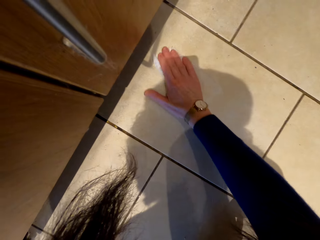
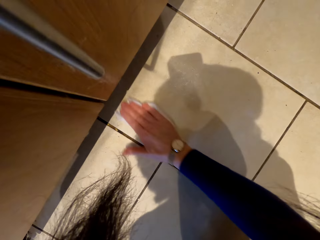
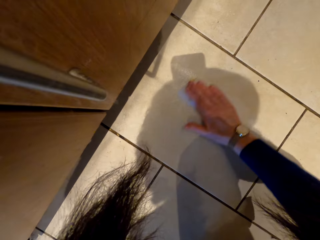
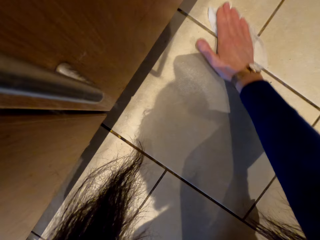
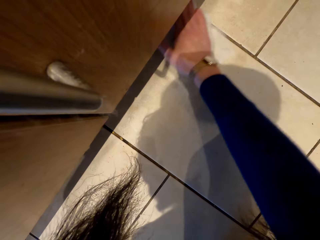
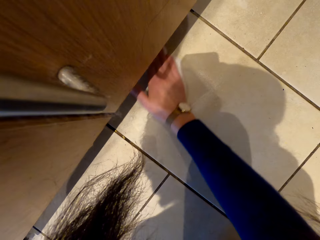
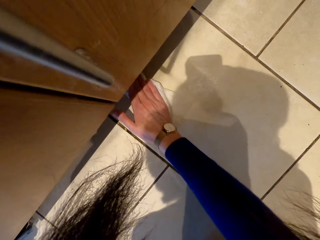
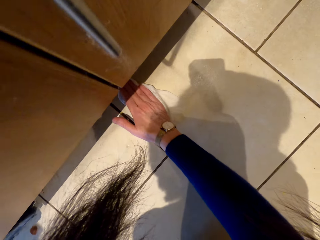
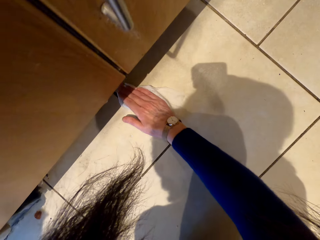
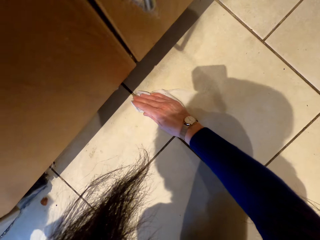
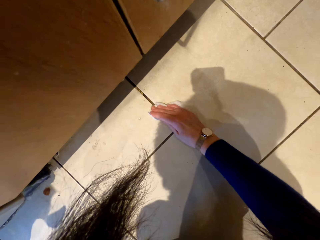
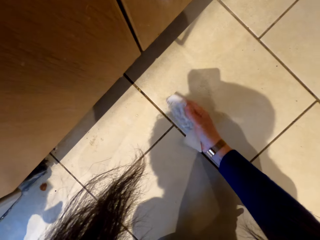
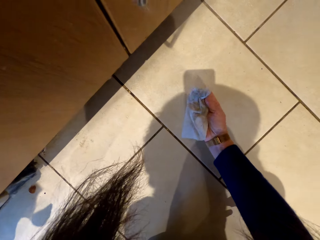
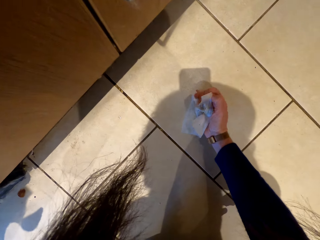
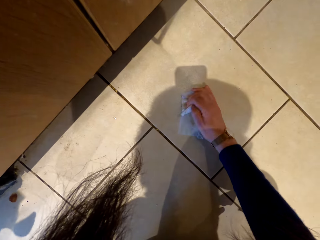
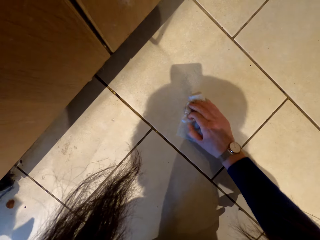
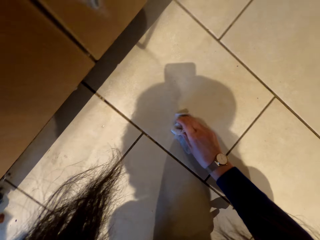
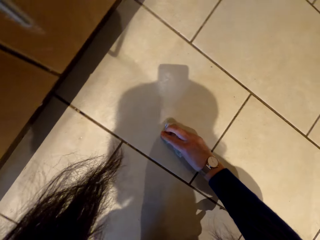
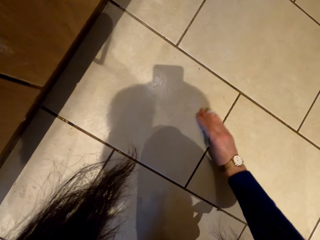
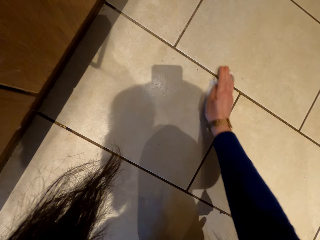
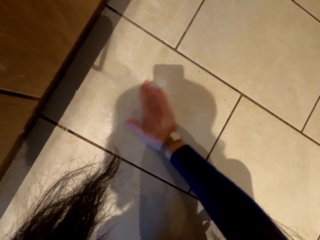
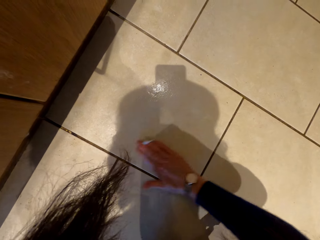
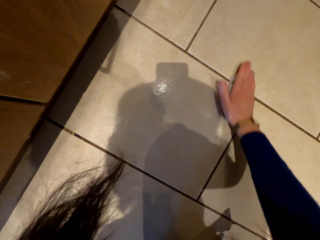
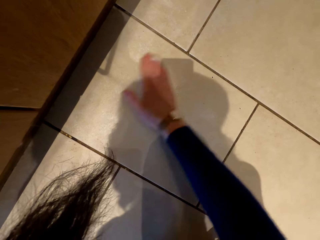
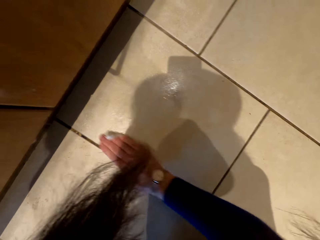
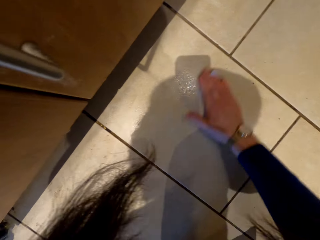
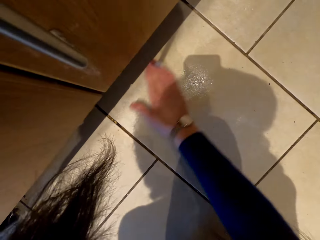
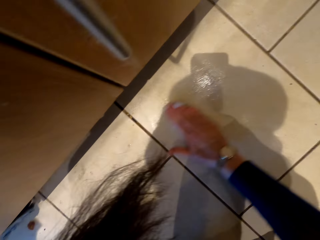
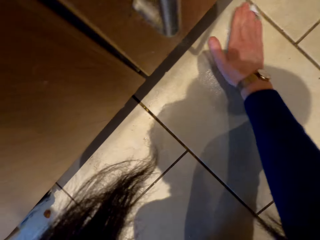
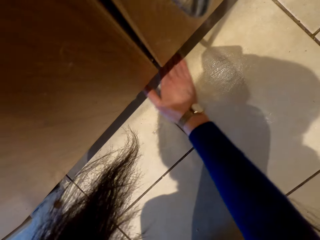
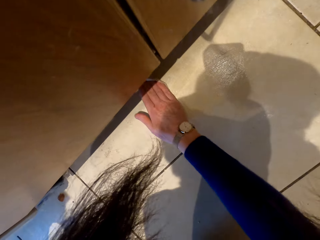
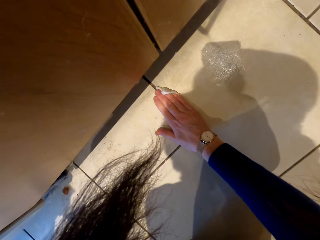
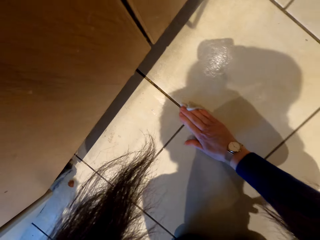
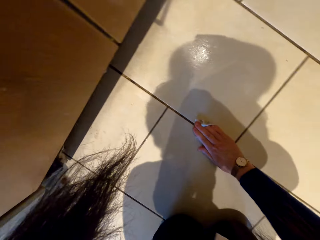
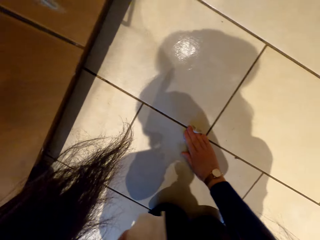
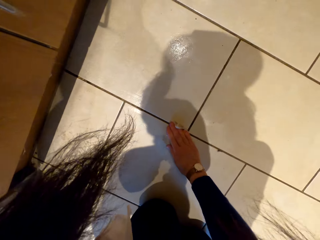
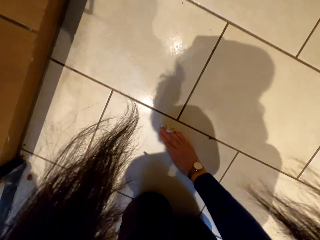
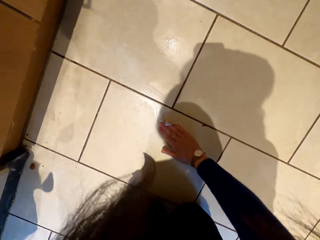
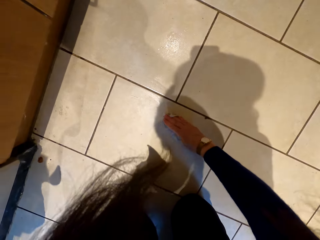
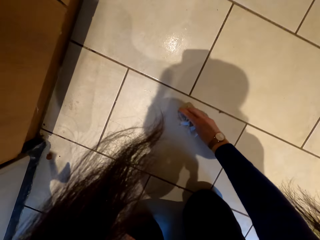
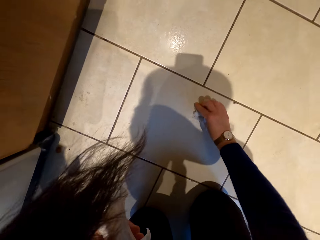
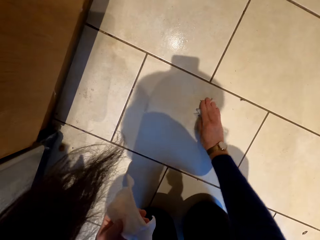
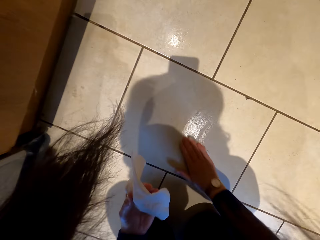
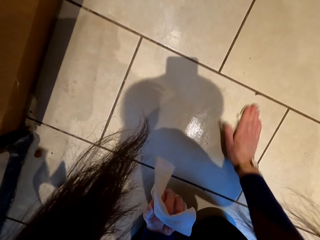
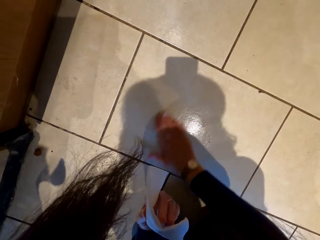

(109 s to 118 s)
The camera wearer lifts the wet wipe. They squeeze the wet wipe. They wipe the floor with the wet wipe.

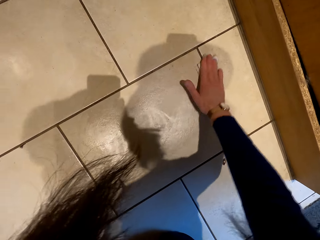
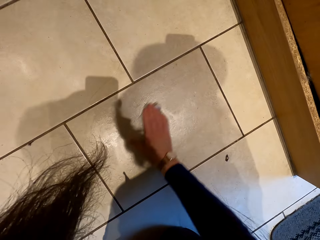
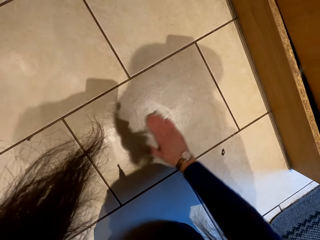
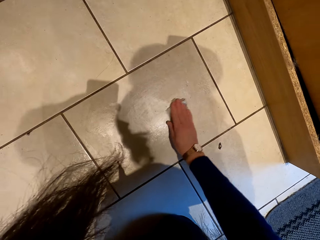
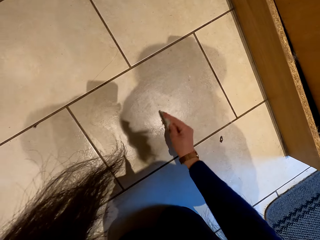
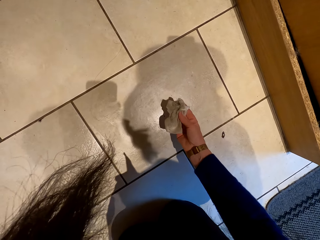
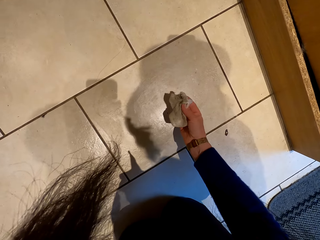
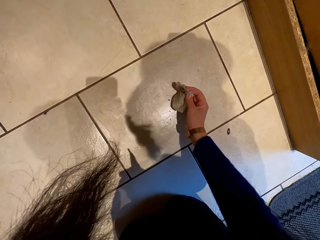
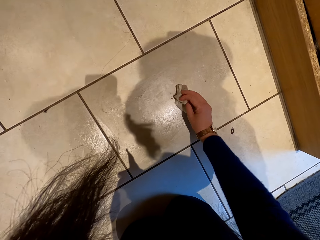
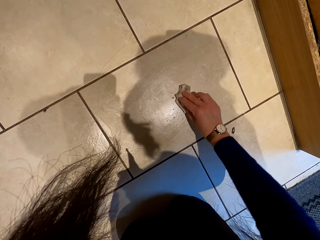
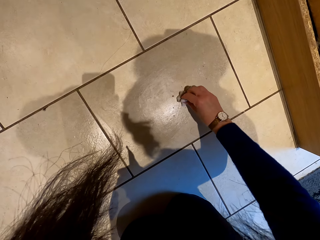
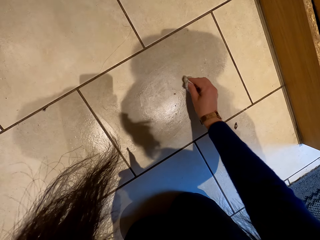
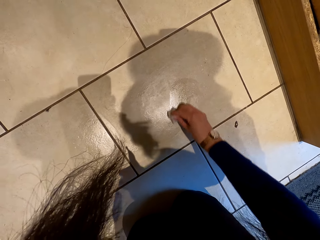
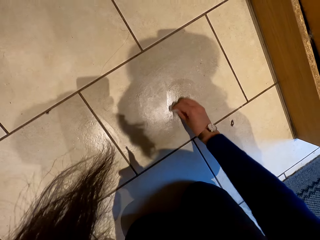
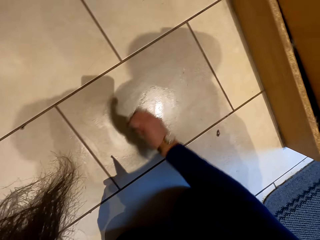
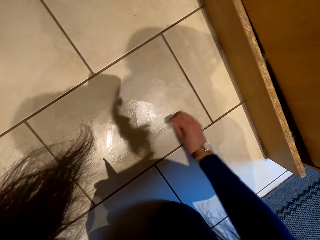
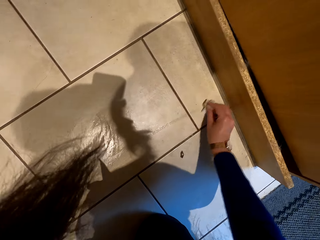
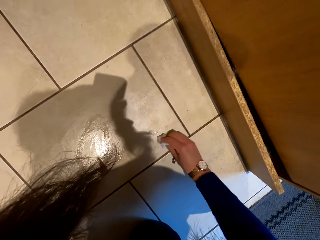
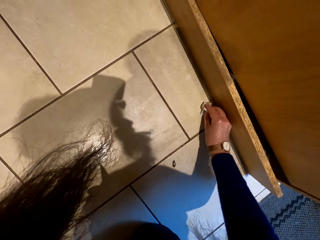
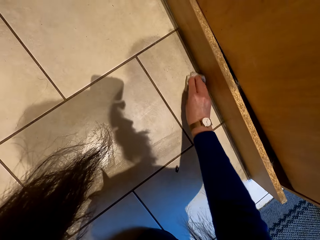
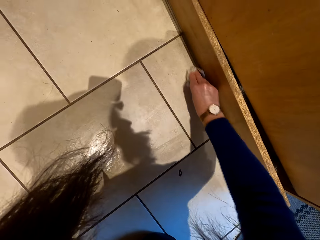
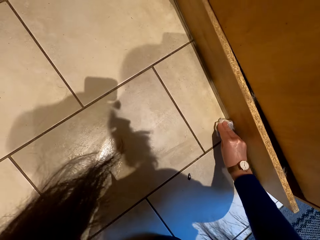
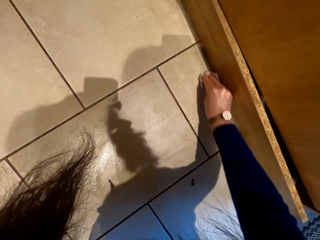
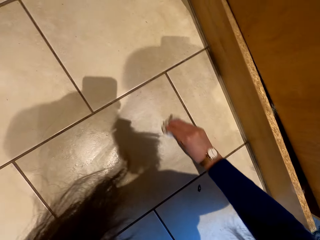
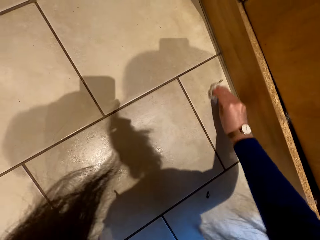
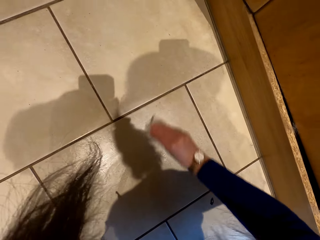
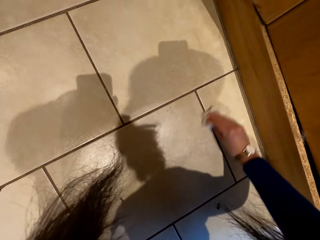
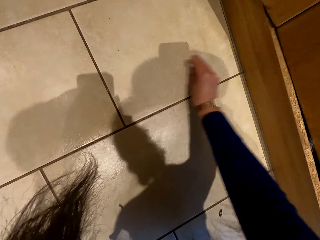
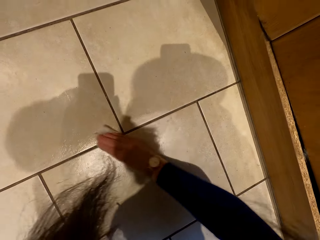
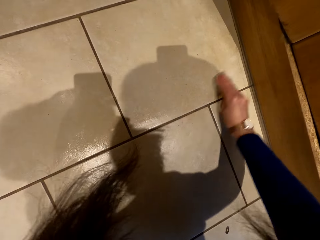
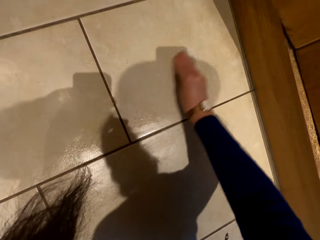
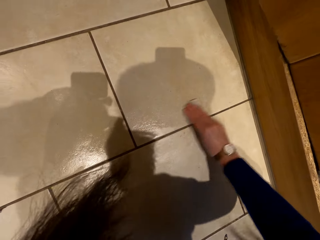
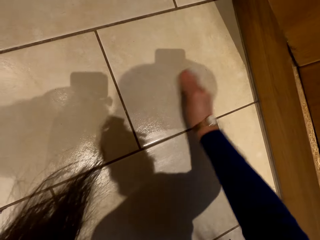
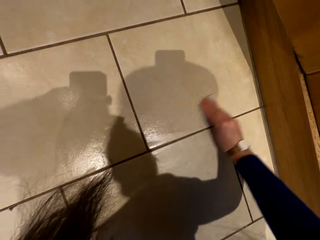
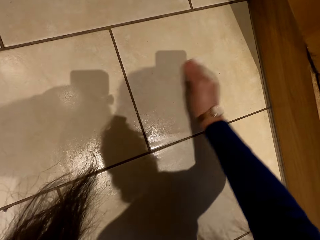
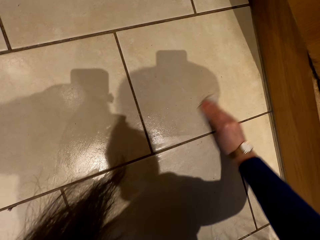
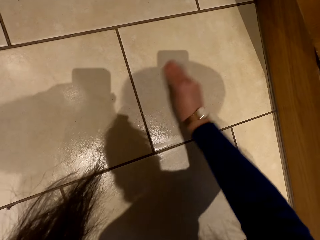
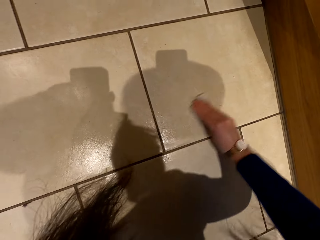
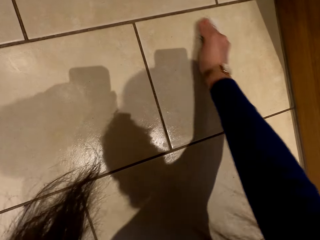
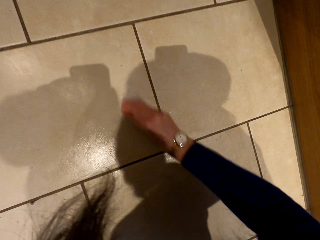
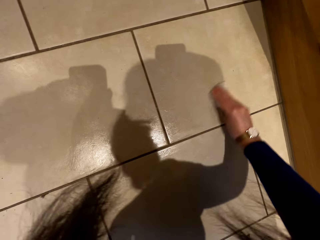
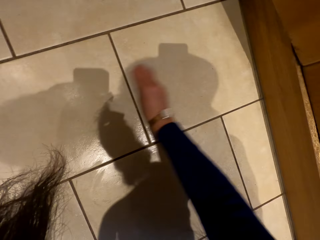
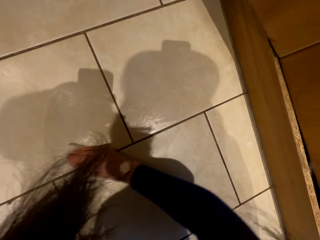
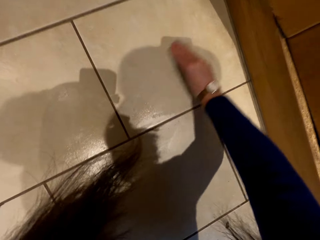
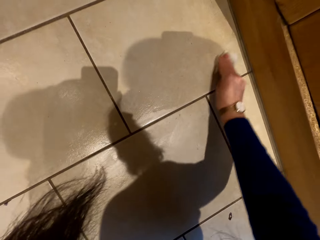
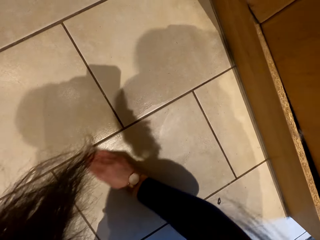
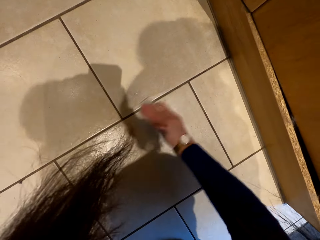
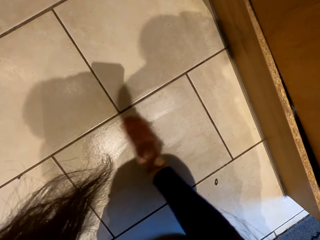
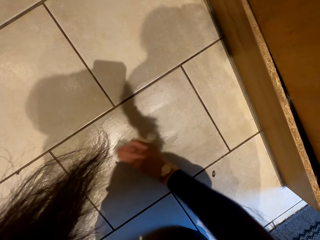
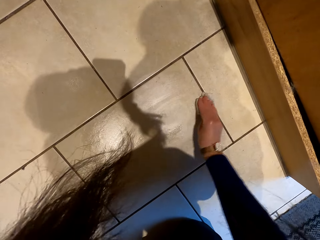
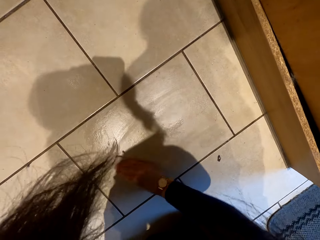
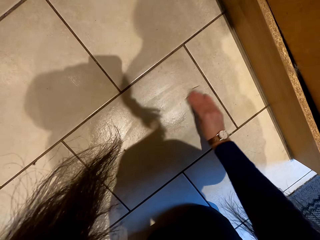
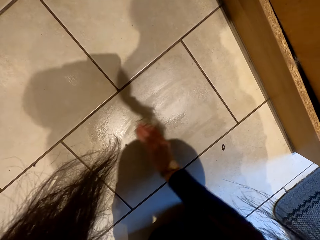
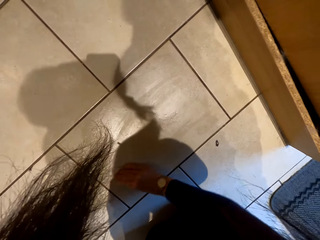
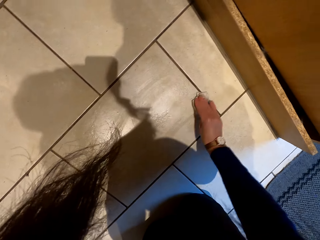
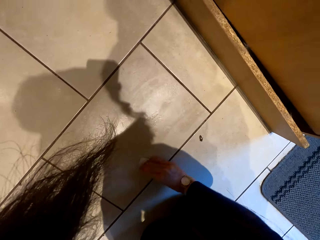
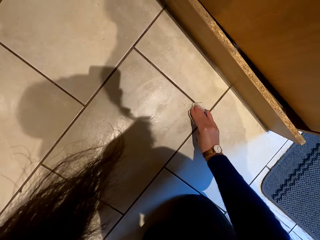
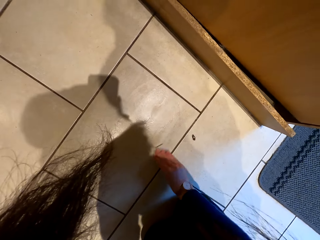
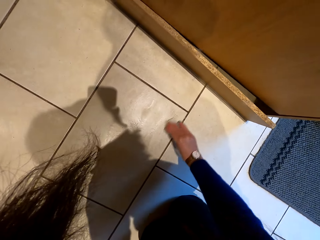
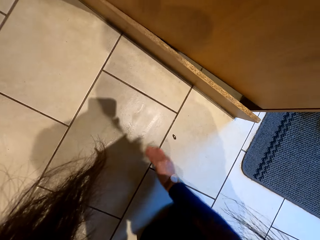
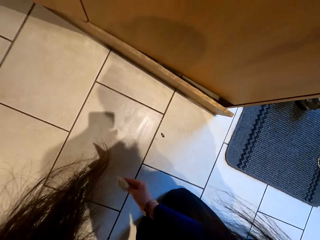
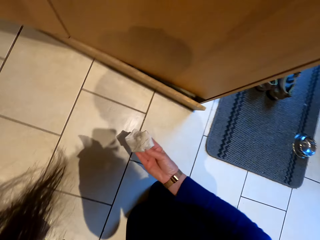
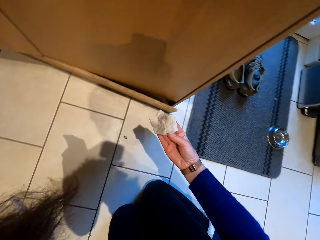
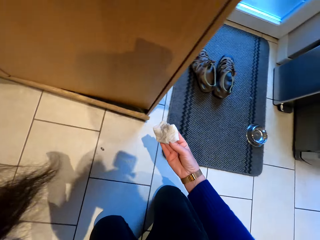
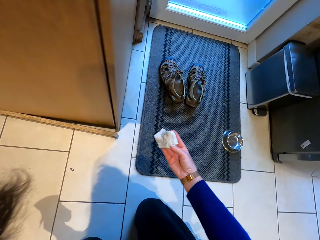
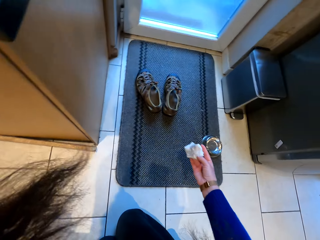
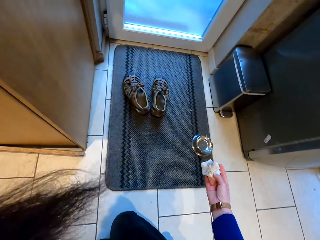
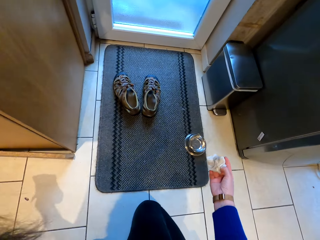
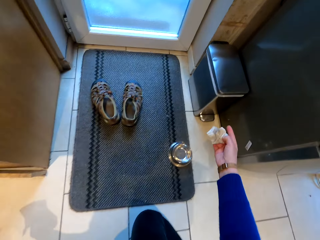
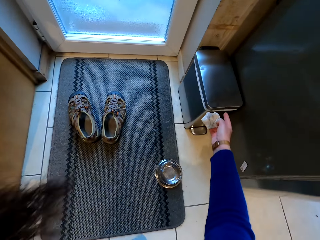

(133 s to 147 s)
The camera wearer folds the wet wipe. They wipe the floor with the wet wipe. They lift the wet wipe. They walk around with the knees.
